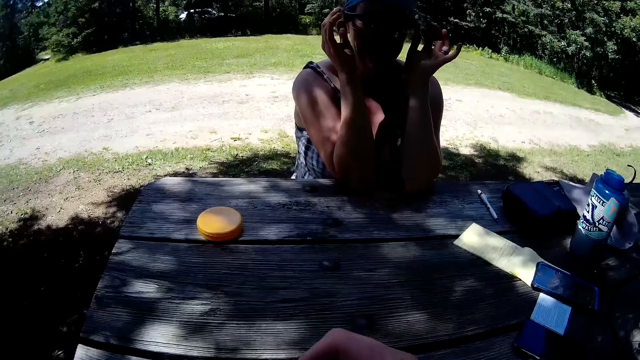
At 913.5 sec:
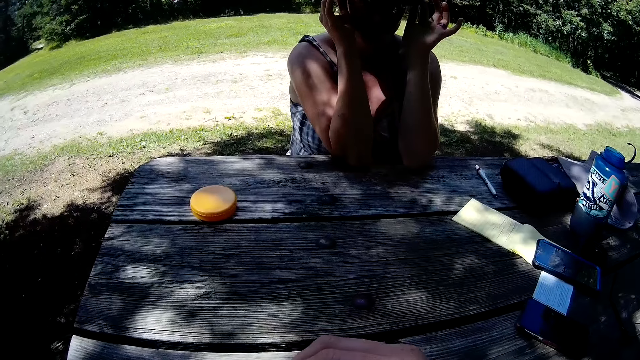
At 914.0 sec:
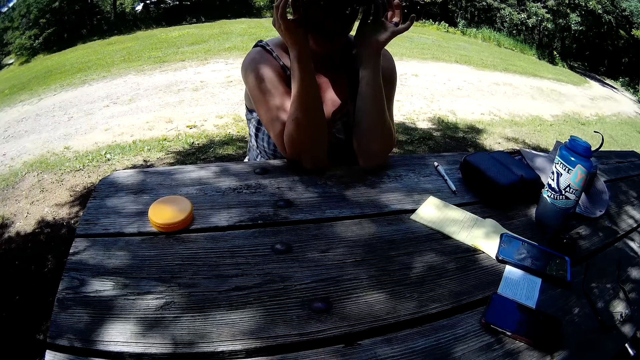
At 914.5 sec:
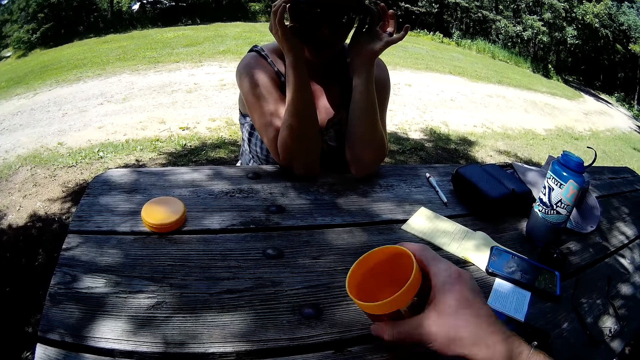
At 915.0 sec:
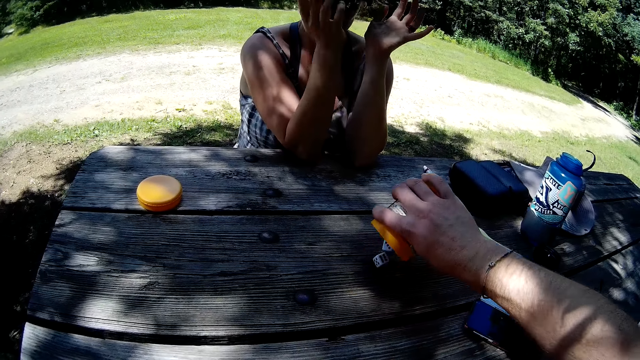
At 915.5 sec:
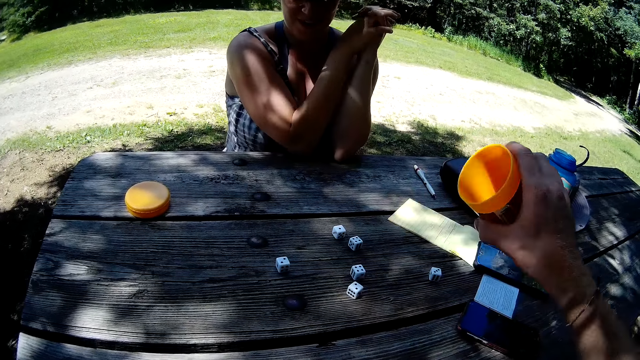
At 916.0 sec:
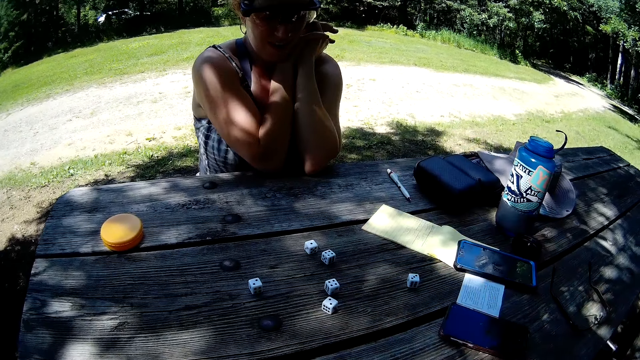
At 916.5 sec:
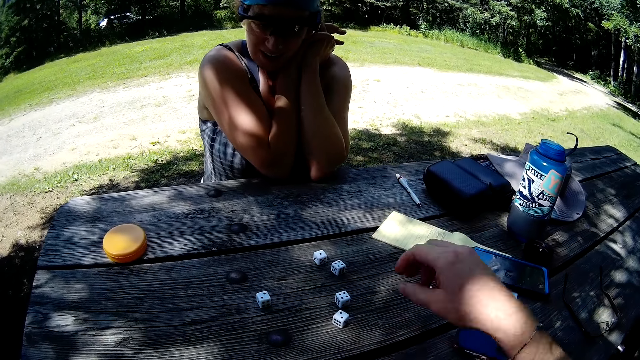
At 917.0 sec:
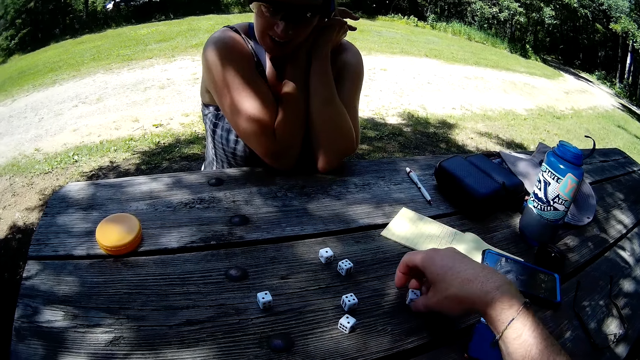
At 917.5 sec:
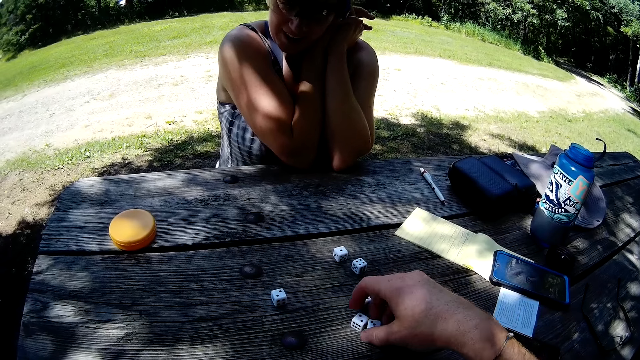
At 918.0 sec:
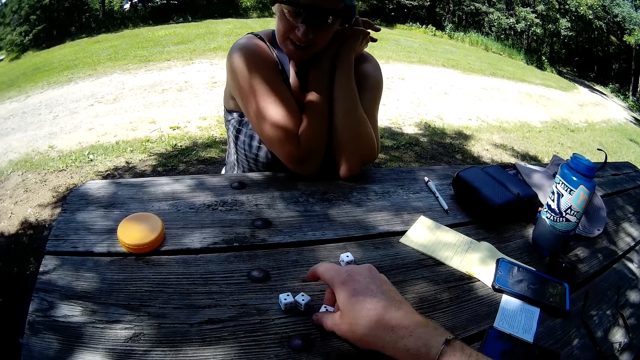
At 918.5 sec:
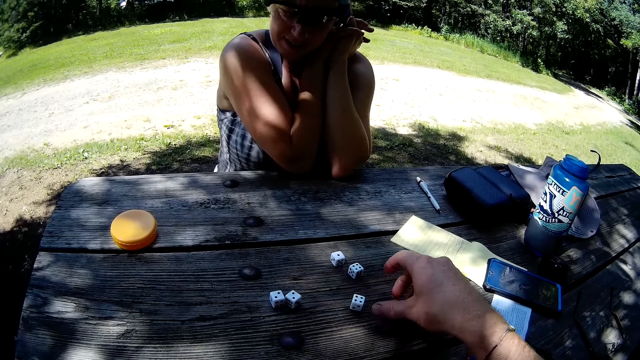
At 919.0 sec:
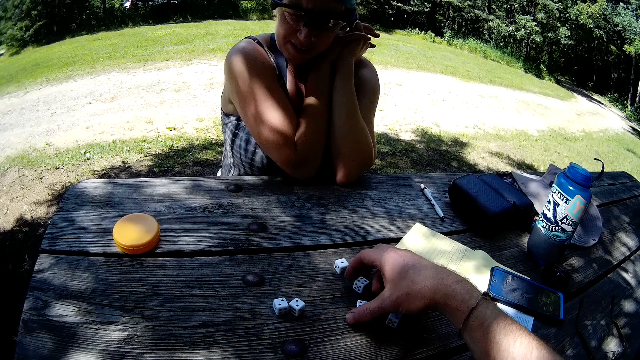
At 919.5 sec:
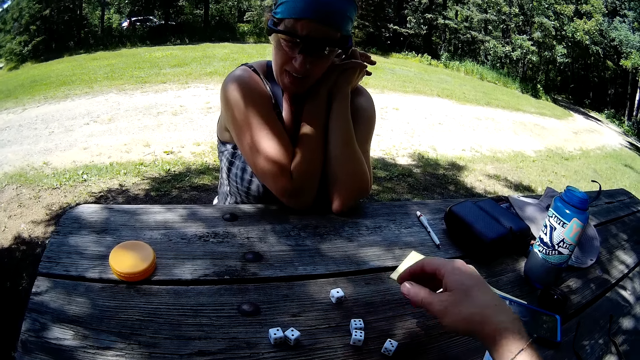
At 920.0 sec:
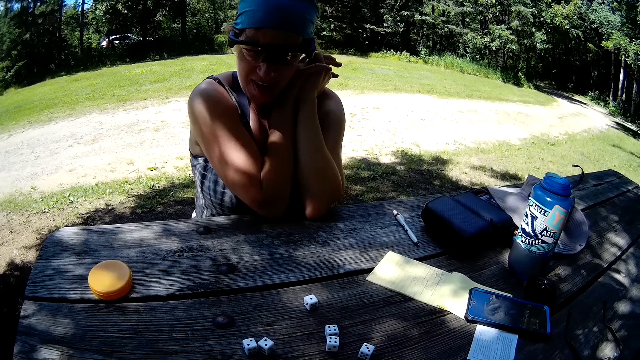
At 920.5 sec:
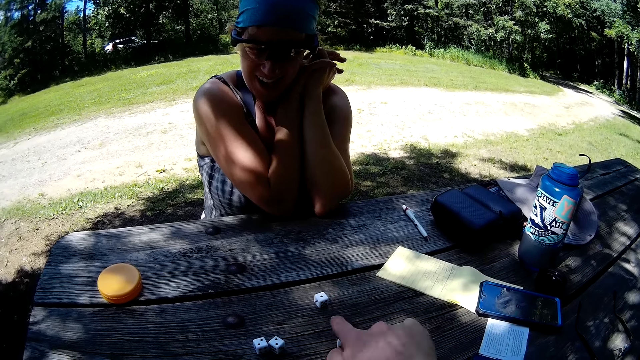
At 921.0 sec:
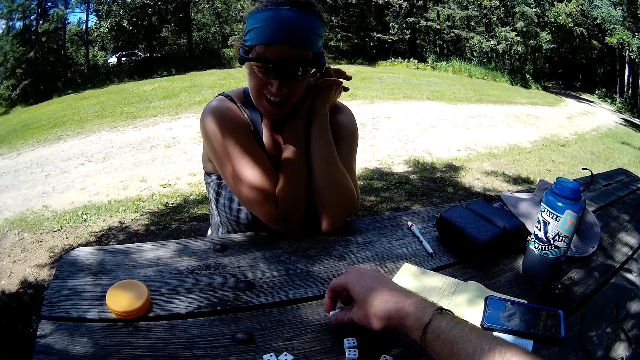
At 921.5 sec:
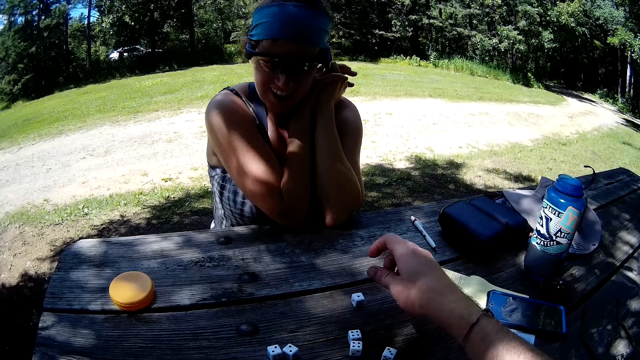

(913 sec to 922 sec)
The camera wearer shakes the dice. He pours the dice on the table with his right hand. He moves the dice on the table with his right hand.

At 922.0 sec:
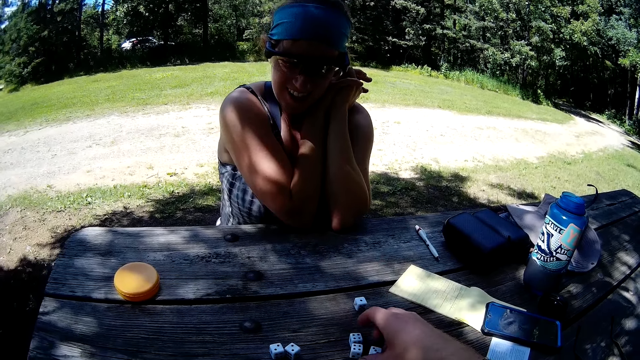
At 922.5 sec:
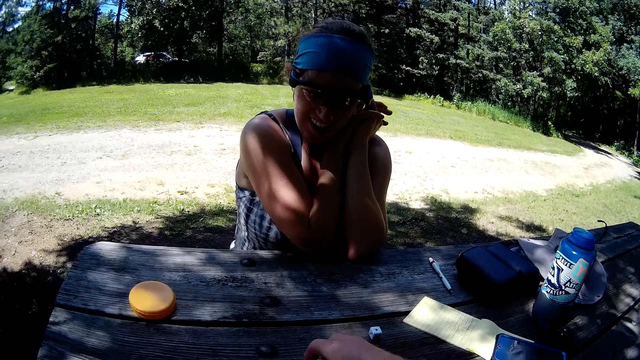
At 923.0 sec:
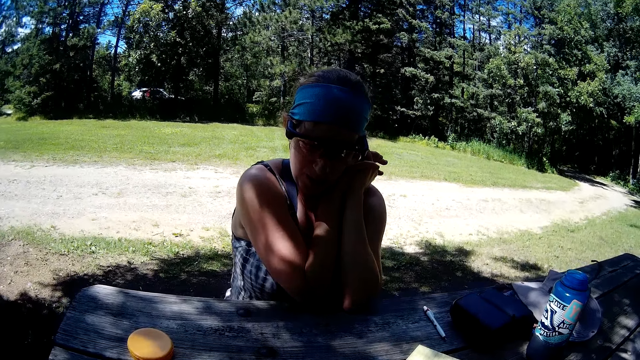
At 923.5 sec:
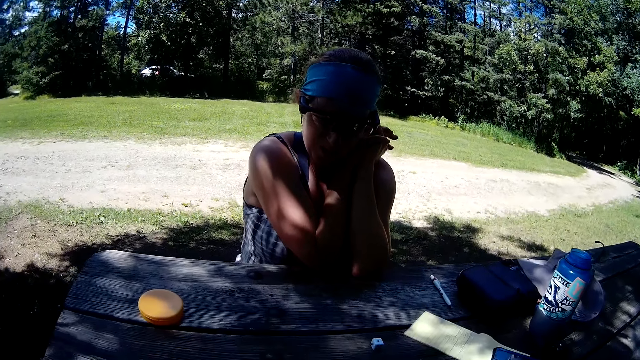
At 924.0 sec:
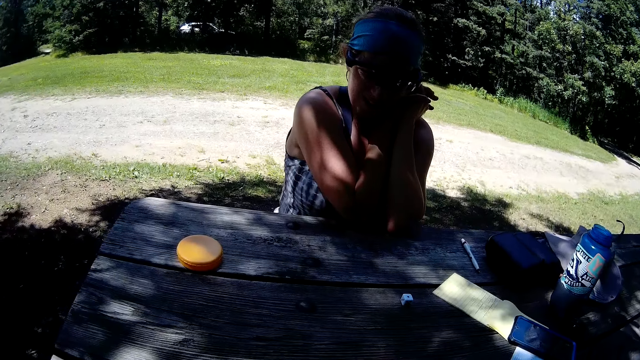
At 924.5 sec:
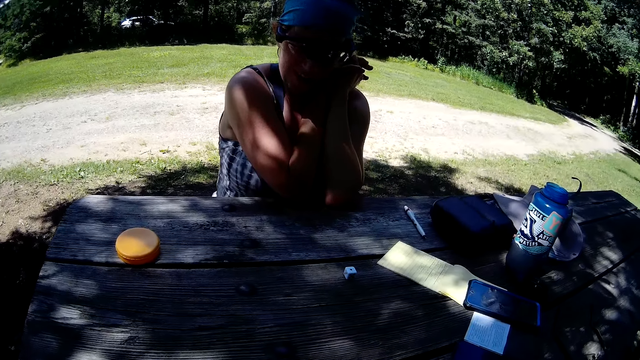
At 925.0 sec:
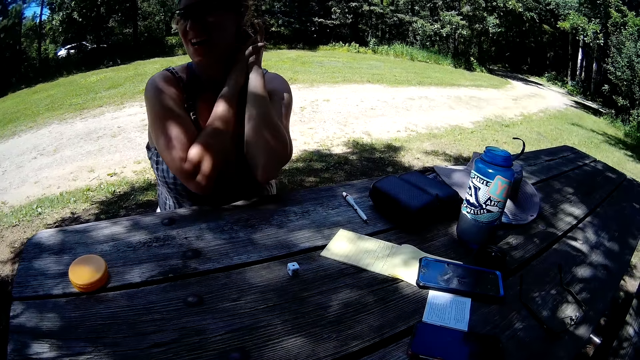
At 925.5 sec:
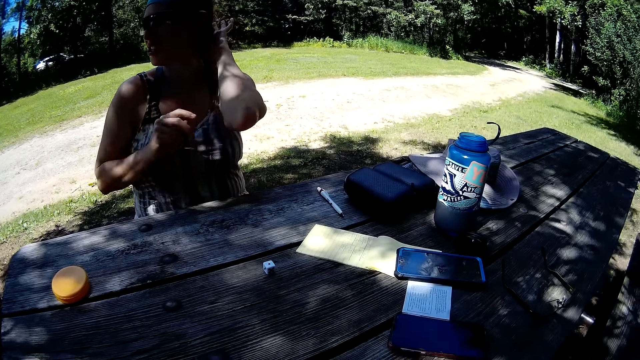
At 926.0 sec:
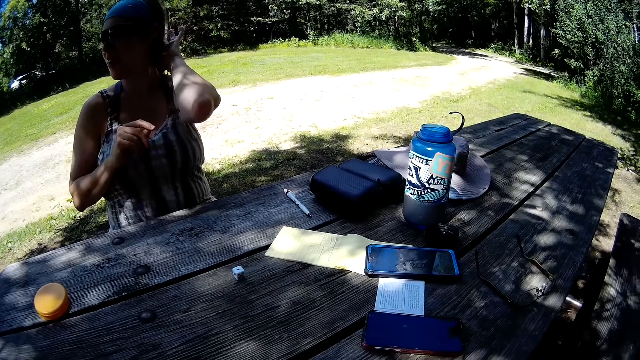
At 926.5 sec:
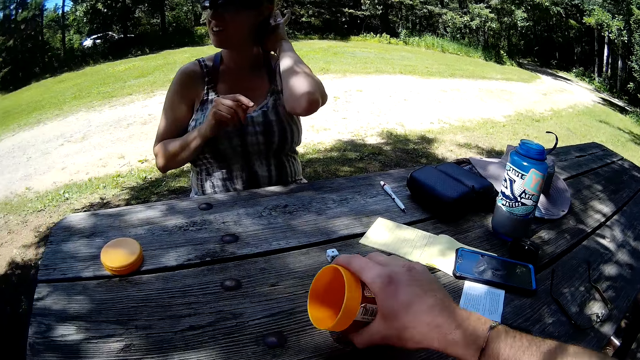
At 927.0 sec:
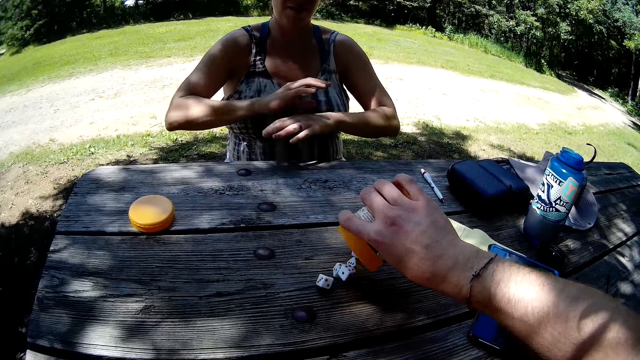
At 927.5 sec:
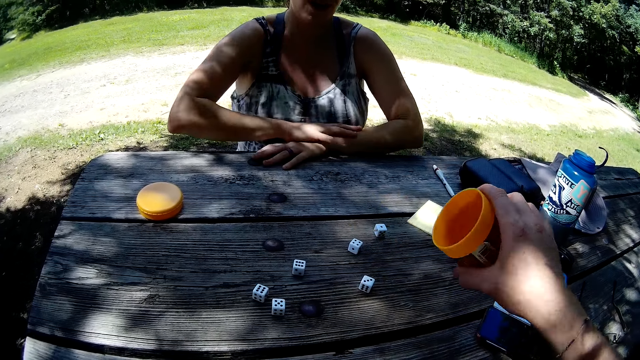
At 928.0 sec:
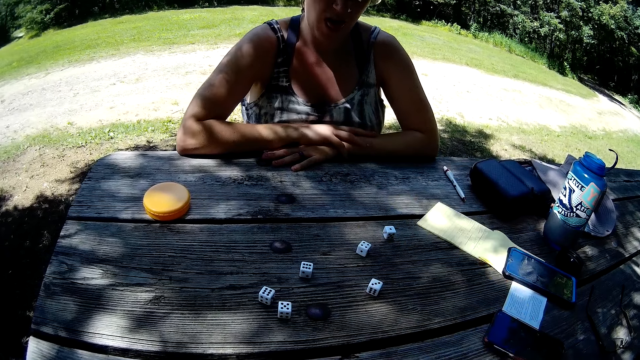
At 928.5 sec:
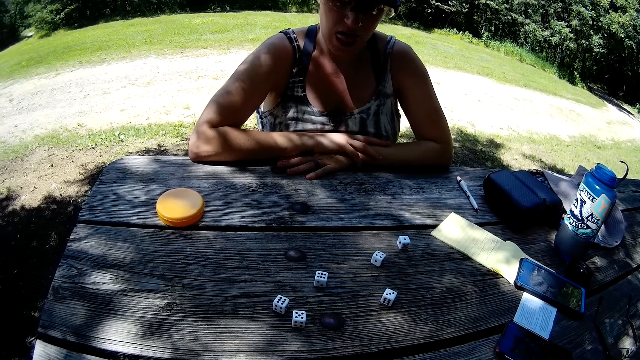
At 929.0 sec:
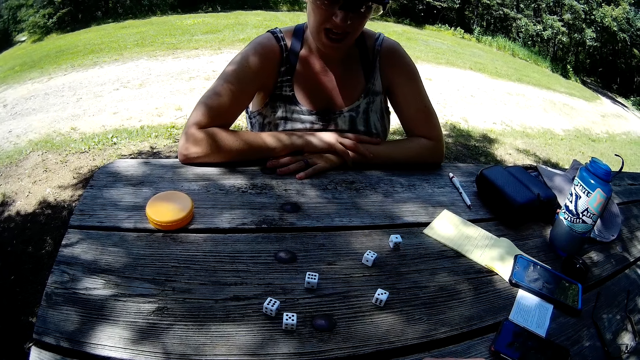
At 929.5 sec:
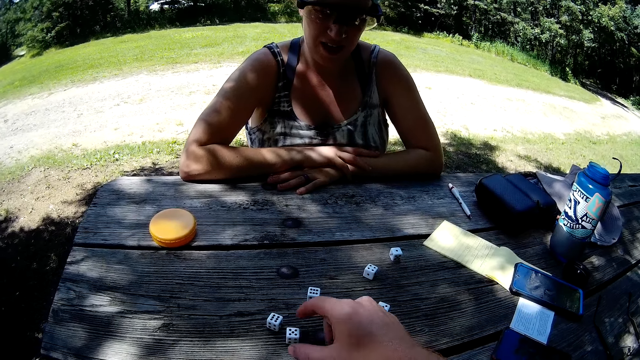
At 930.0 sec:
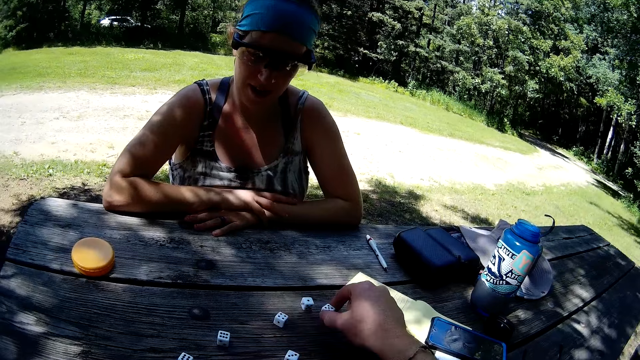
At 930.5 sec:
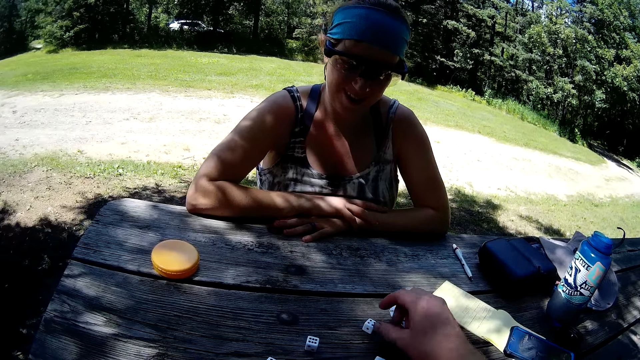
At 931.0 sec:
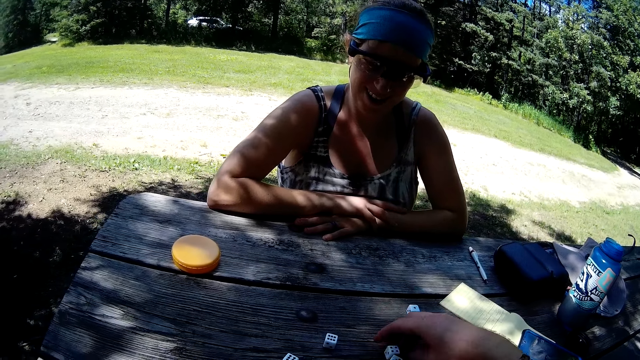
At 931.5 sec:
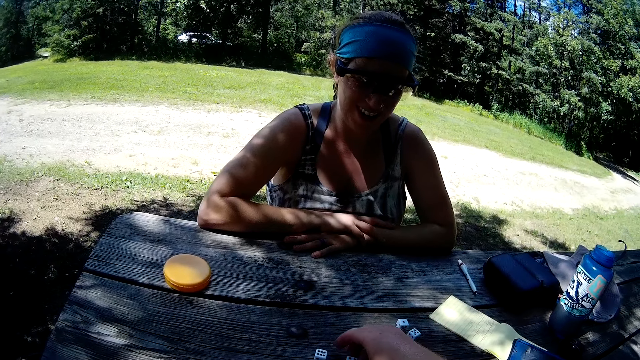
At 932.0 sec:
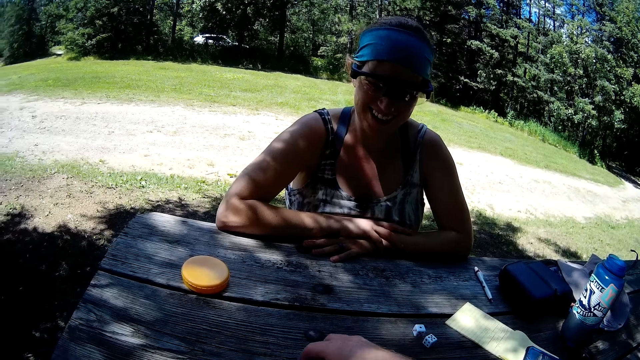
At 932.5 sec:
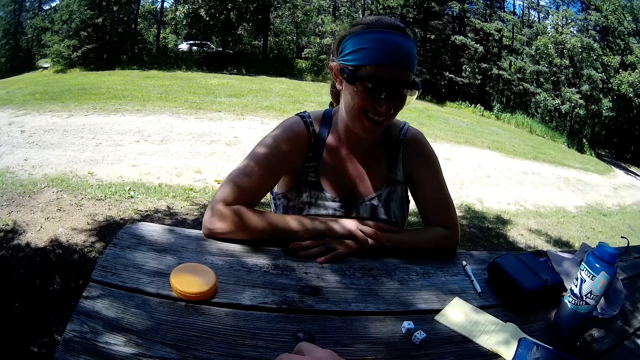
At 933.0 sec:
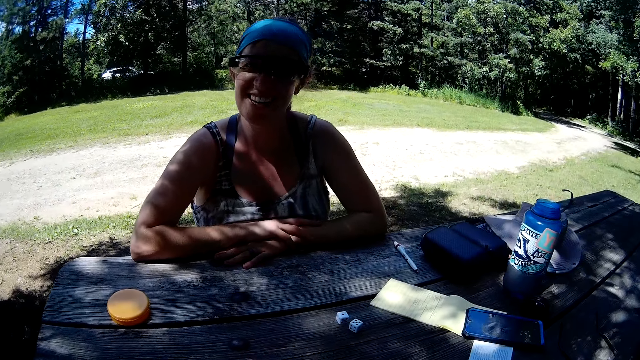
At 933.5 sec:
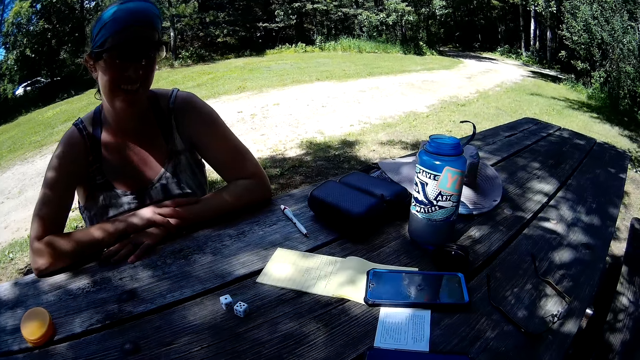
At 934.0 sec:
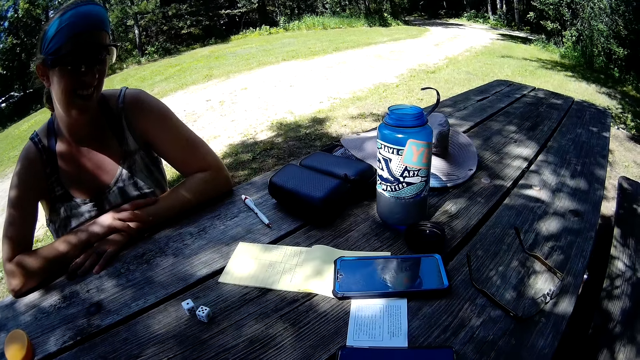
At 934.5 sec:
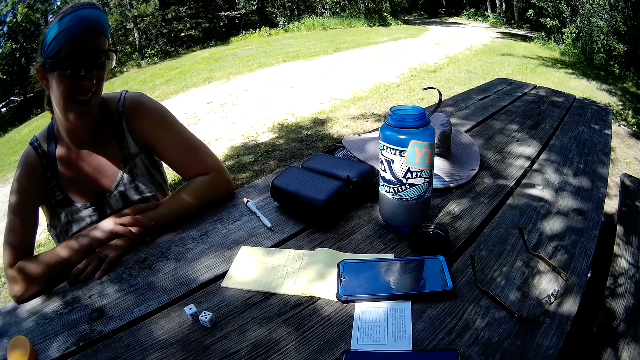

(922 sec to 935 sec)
The camera wearer shakes the dice. He pours the dice on the table with his right hand. He moves the dice around on the table with his right hand.
